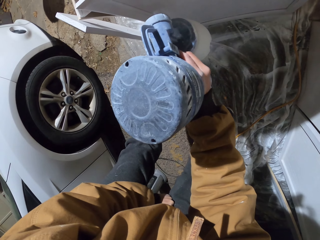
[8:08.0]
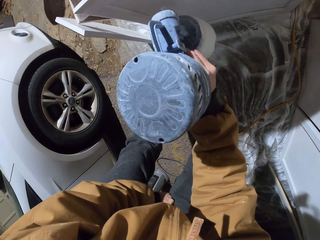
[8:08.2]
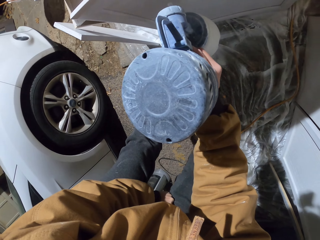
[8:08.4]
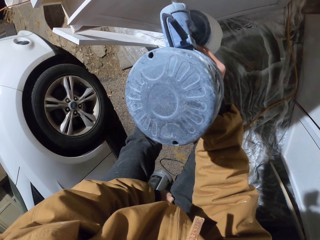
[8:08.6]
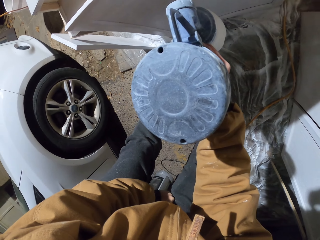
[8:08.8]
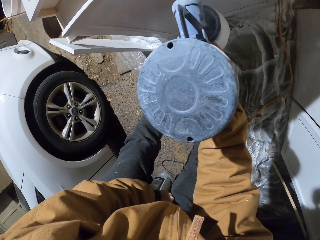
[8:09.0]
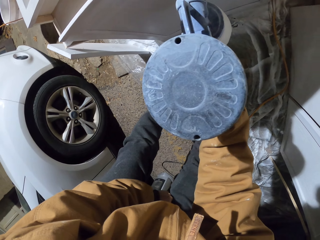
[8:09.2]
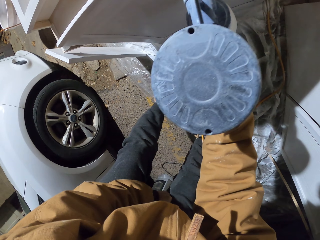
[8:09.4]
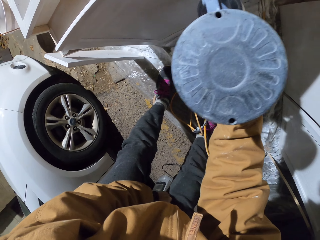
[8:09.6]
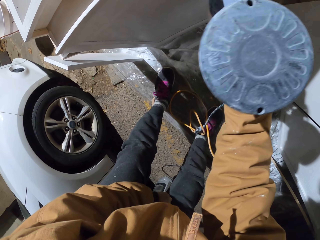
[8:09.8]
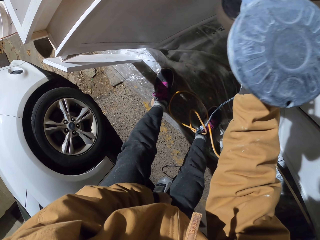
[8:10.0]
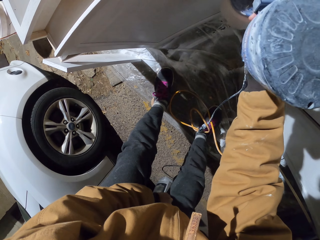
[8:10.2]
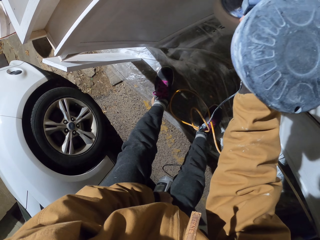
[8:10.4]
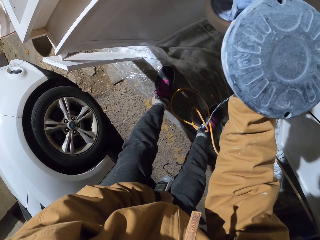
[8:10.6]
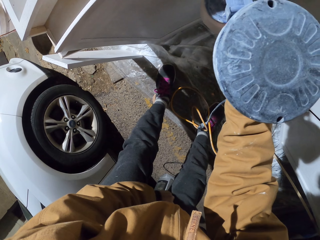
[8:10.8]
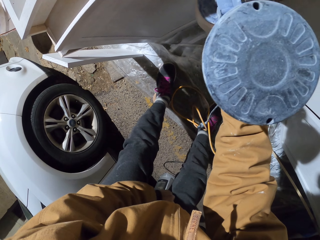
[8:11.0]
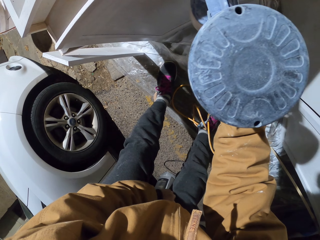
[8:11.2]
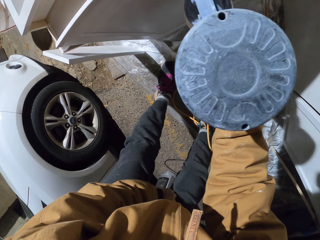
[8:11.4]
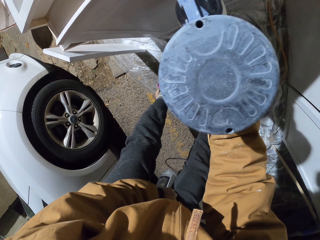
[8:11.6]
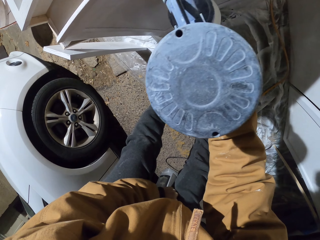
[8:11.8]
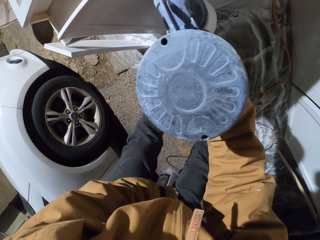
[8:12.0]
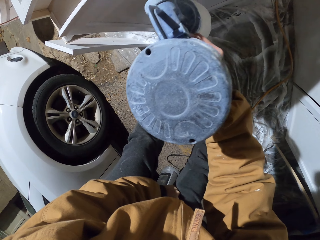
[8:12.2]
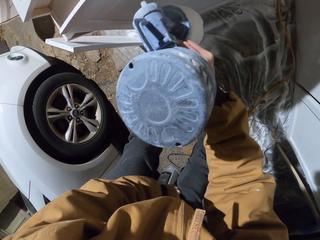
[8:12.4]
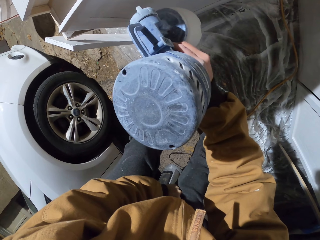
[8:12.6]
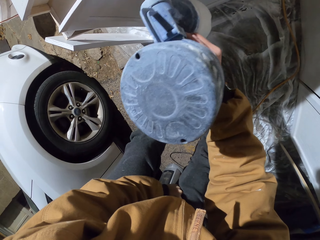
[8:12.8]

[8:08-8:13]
The camera wearer sprays the cupboard with the HOMERIGHT spraying gun.

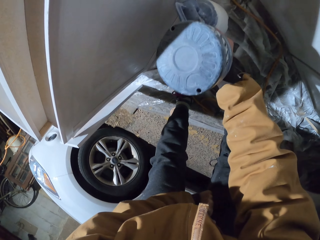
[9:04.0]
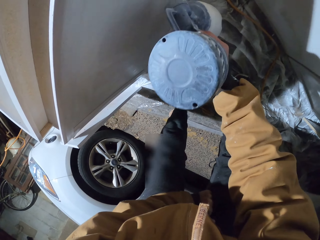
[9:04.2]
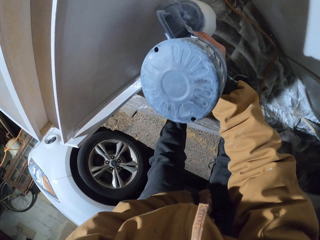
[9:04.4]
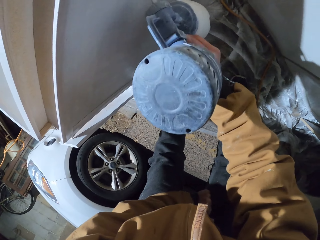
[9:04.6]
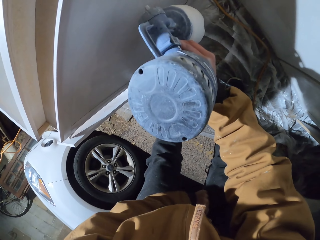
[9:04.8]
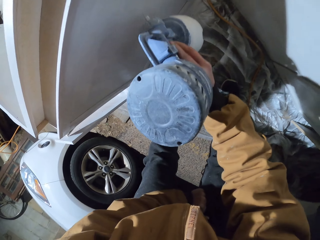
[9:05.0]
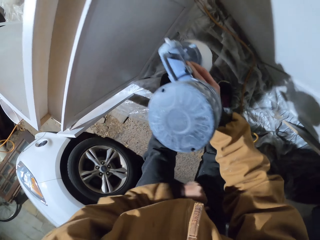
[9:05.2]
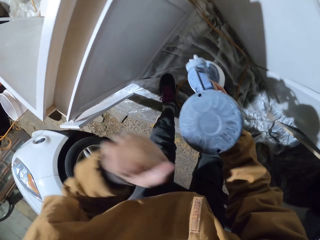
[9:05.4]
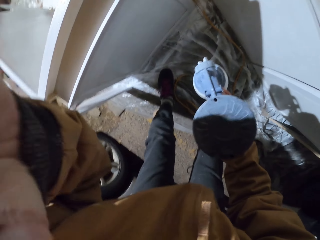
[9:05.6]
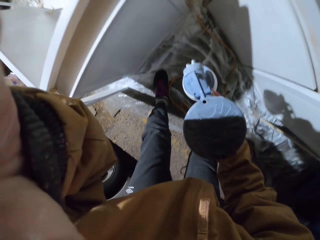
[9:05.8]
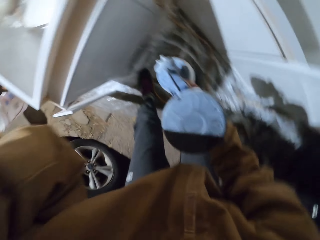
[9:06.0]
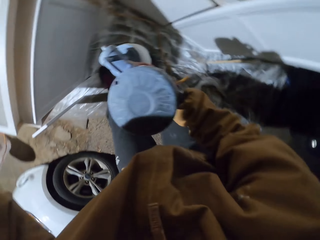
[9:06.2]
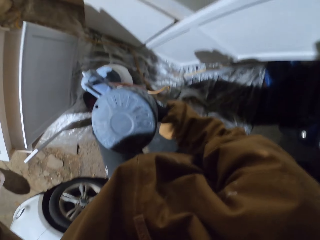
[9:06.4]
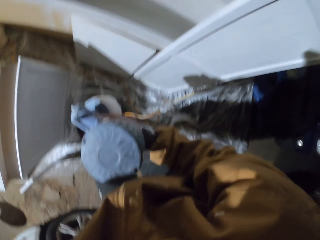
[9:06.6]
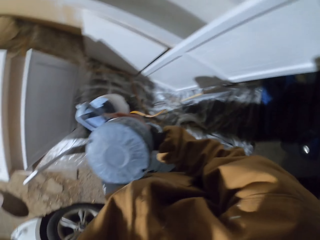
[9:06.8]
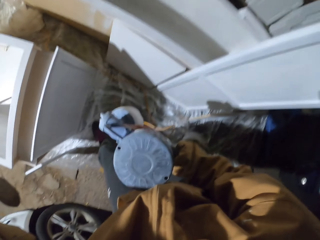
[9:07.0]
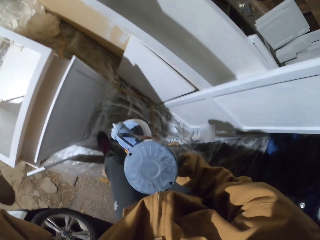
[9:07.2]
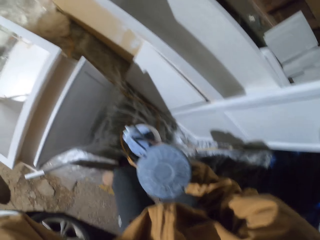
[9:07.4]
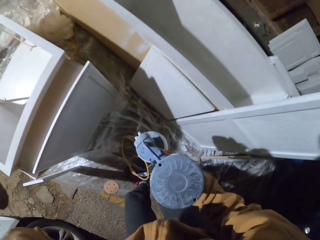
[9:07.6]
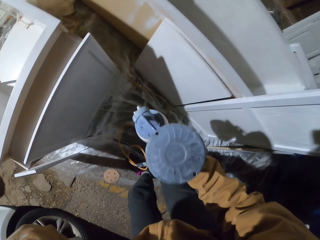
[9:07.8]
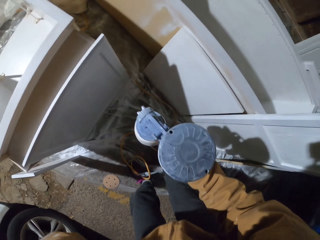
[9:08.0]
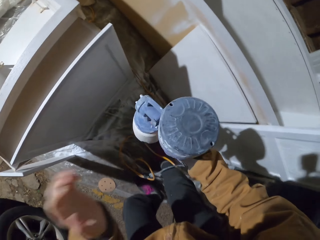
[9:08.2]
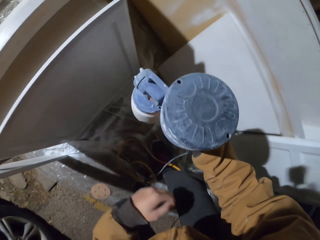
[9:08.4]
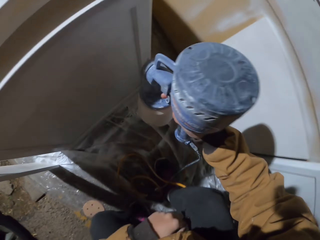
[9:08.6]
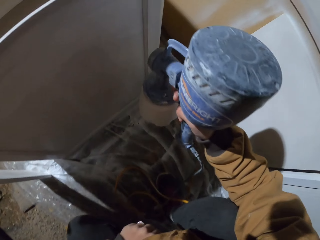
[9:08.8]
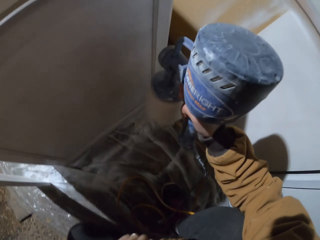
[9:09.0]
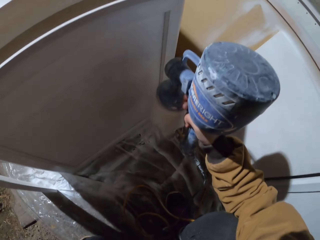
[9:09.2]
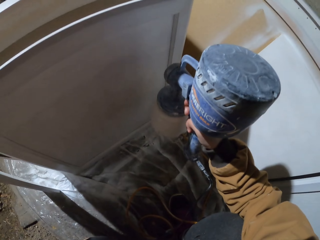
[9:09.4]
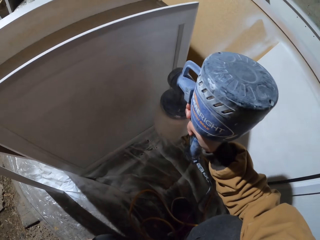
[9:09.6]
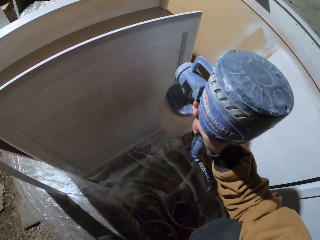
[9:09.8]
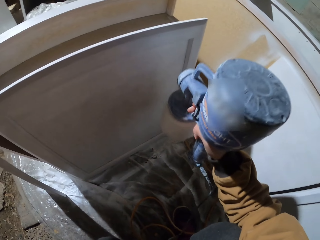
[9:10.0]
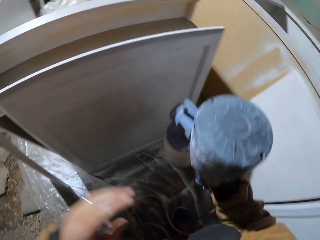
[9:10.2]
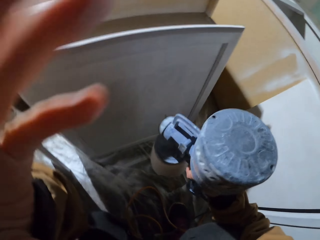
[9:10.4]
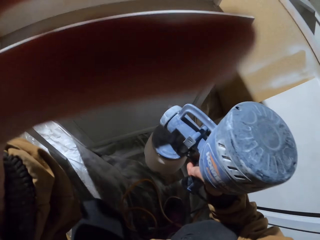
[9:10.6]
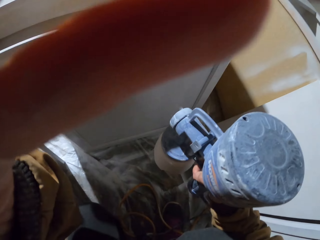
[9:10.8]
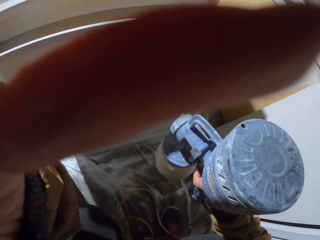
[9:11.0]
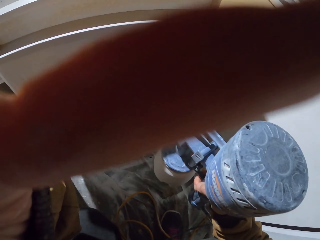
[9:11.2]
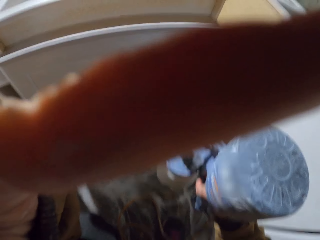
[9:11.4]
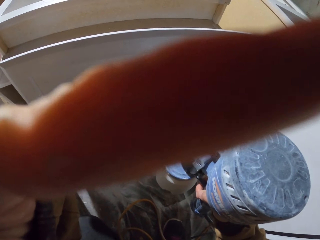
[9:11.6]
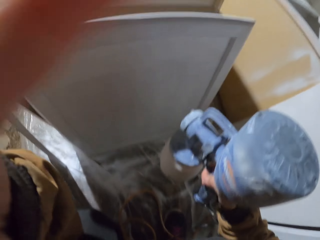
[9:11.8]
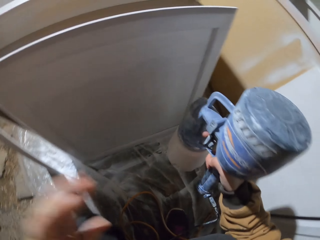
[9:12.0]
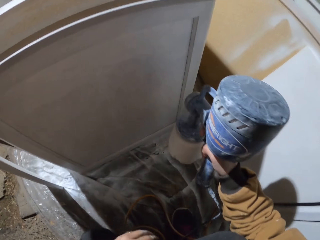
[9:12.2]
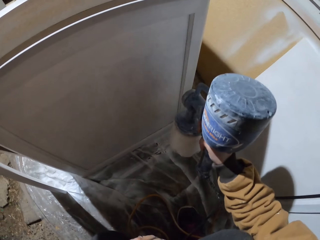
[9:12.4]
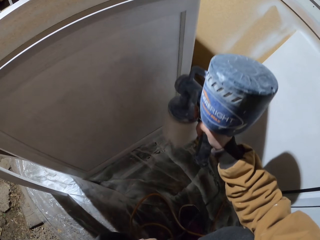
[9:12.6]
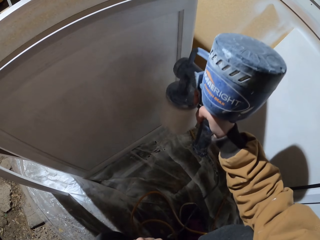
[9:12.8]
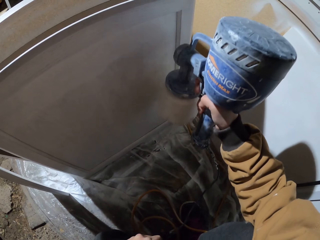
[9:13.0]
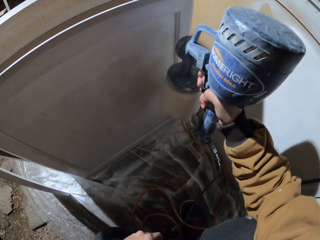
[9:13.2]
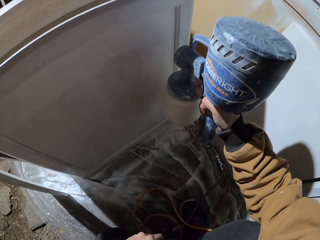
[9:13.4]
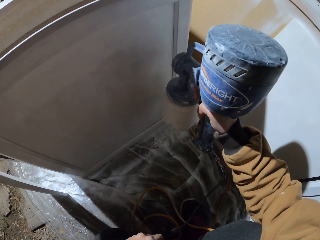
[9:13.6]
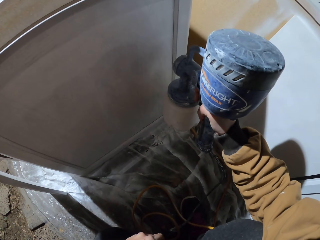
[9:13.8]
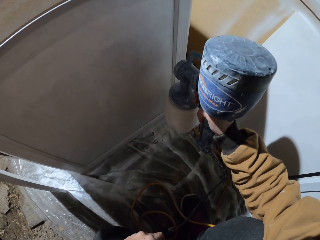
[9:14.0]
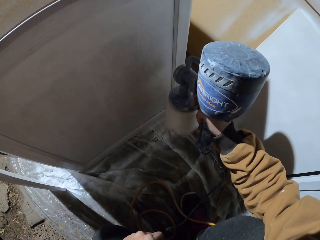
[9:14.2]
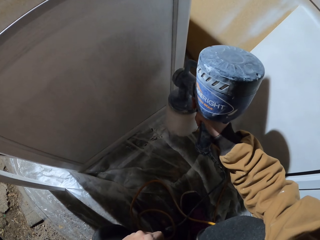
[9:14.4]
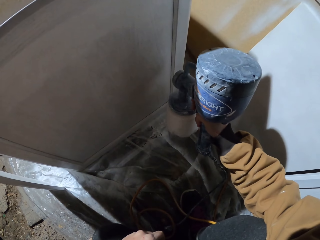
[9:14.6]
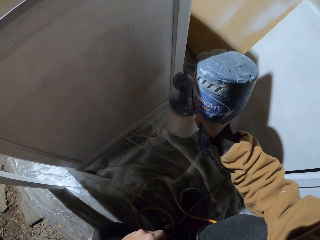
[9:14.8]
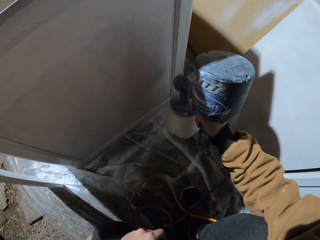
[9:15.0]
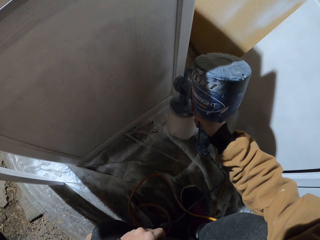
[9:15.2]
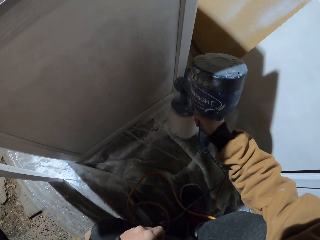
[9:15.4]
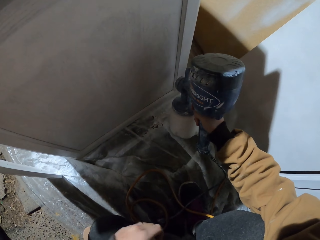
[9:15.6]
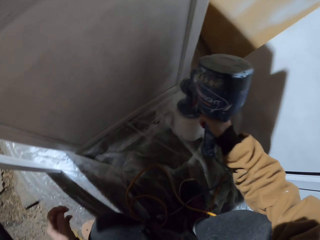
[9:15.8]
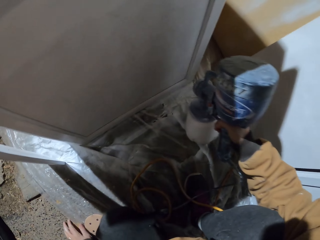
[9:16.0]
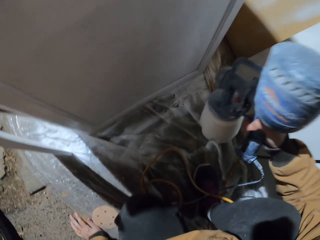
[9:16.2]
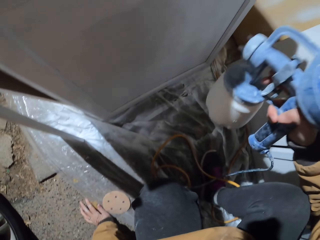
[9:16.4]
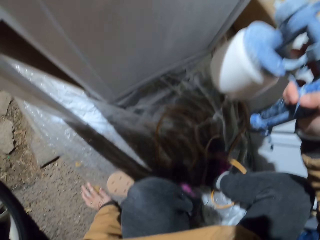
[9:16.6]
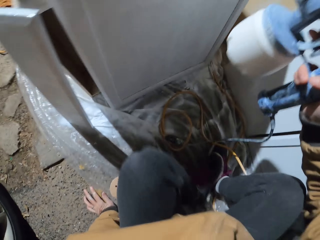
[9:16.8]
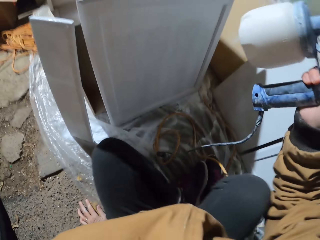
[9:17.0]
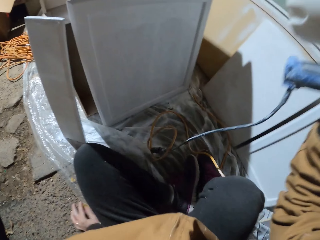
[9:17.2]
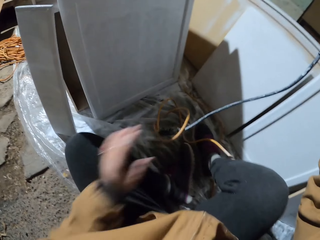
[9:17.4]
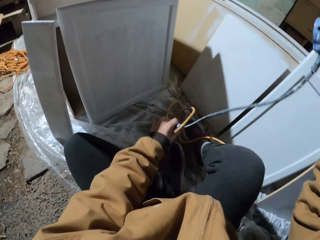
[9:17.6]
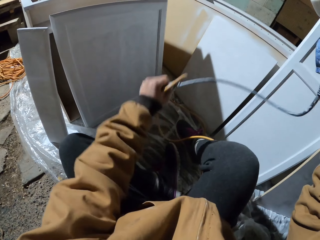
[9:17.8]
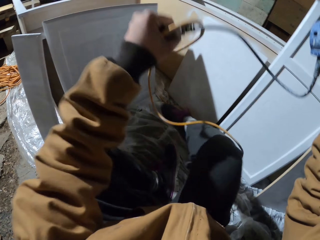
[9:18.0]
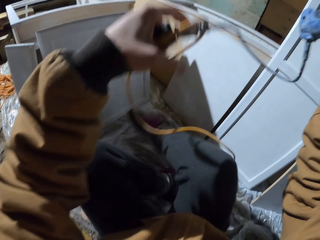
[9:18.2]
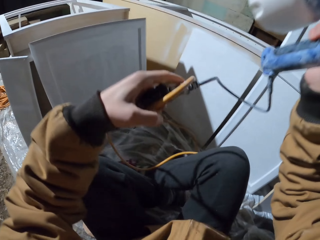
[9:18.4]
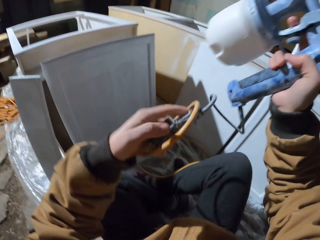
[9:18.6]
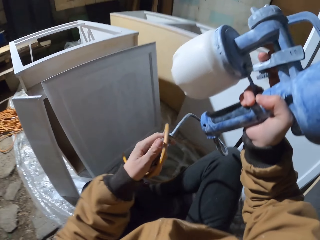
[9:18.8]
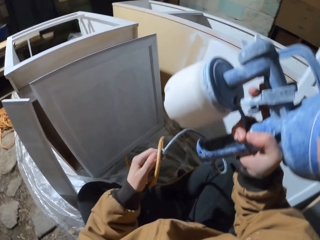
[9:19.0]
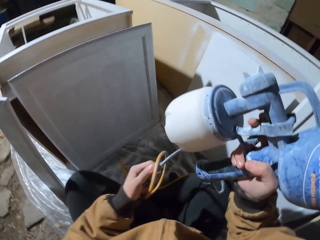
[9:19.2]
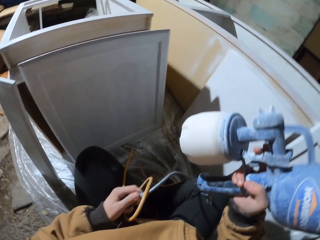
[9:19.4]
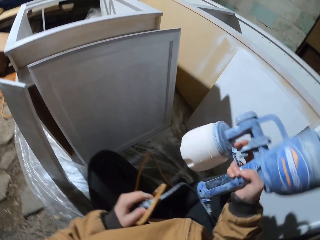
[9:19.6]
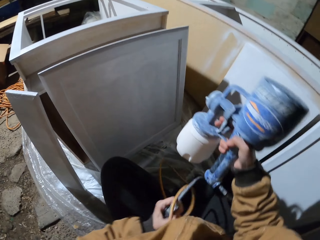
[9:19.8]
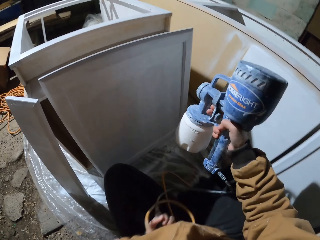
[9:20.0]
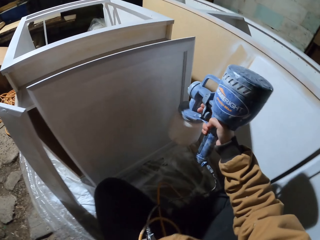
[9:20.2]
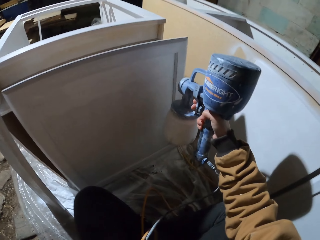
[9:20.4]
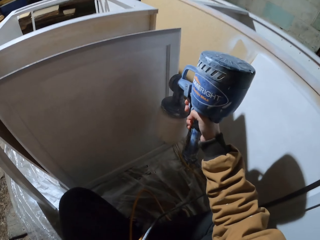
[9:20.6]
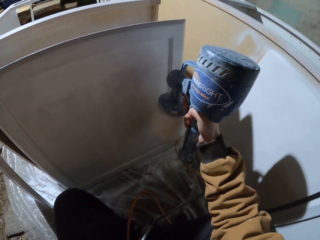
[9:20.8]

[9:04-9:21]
The camera wearer holds his face with the other hand. He fixes the camera. He sprays the wood with the HOMERIGHT machine. He fixes the camera. He holds his face with the other hand and drops his hand. He sprays the wood with the HOMERIGHT machine. He touches the floor. He sits down. He moves the airless paint spray gun pipe. He lifts the paint sprayer's cord. He paints on the wood with a paint spray gun.
